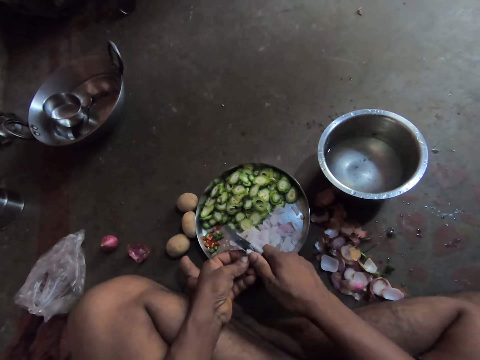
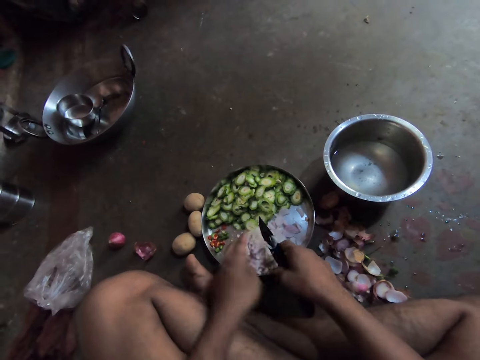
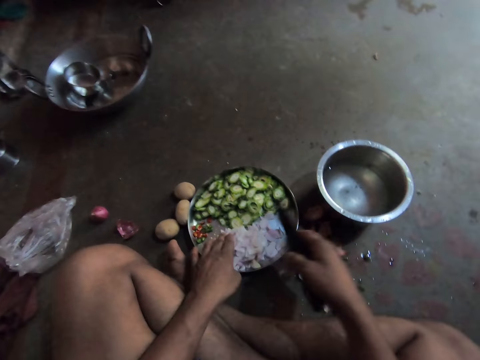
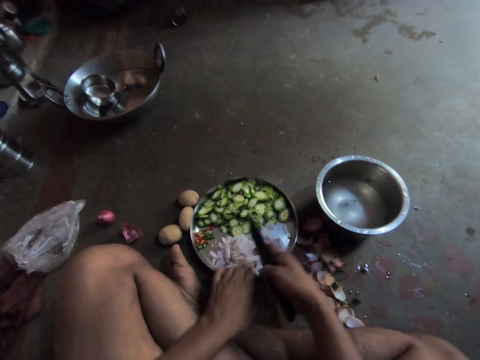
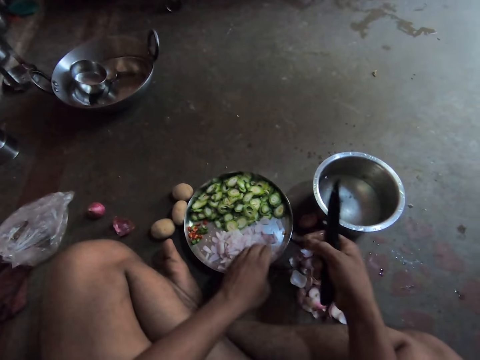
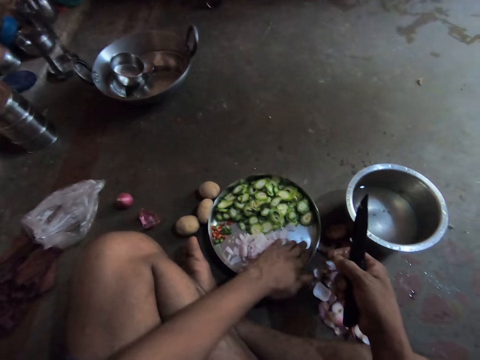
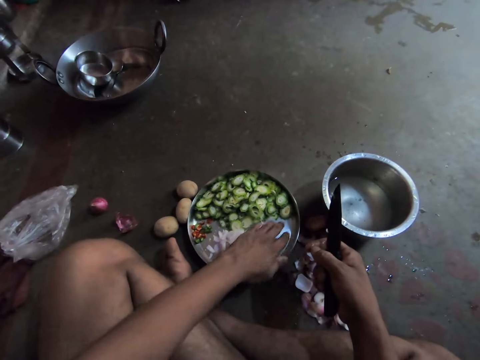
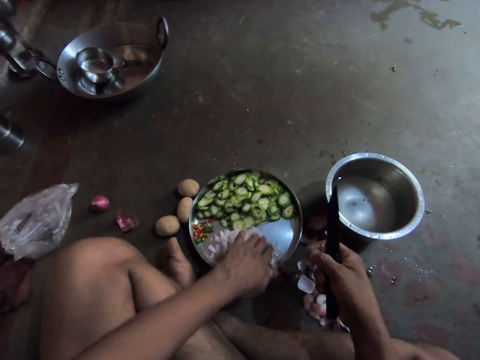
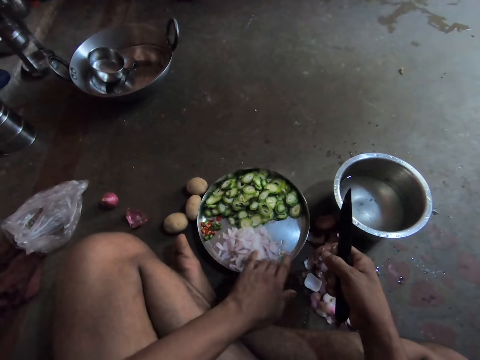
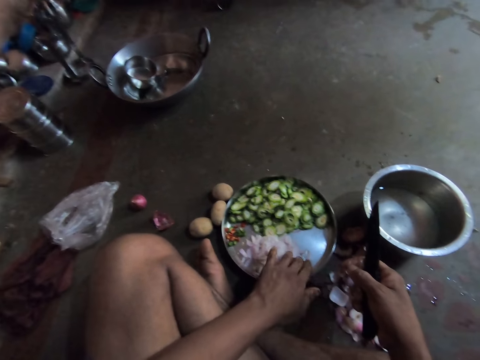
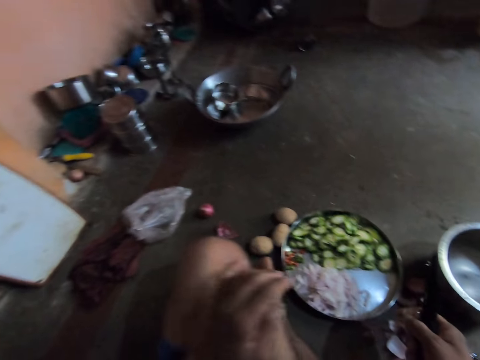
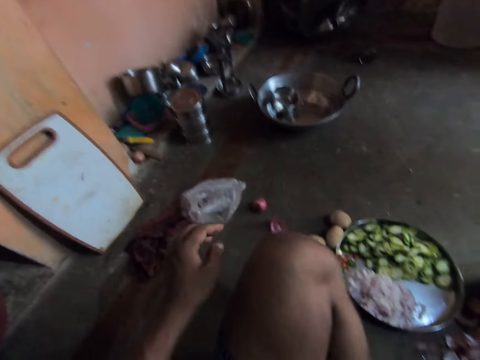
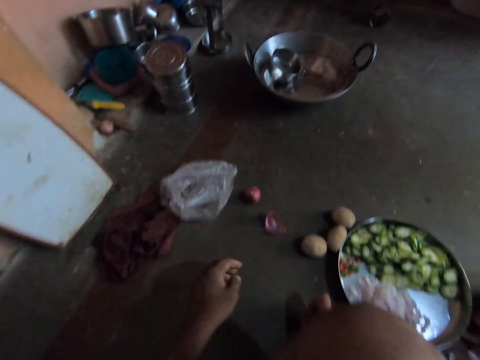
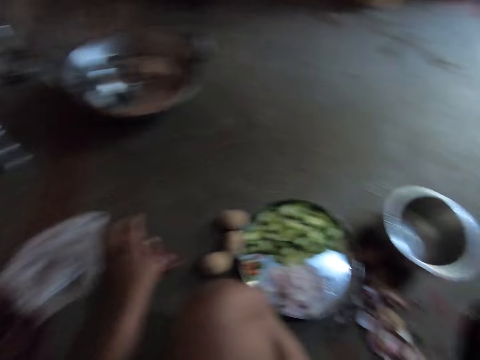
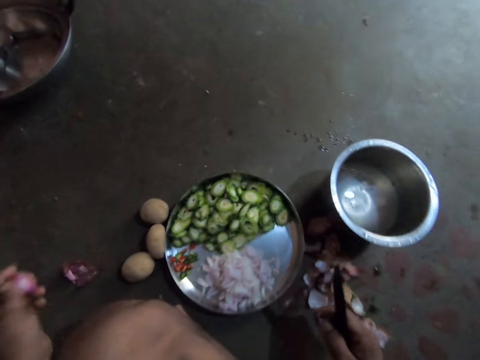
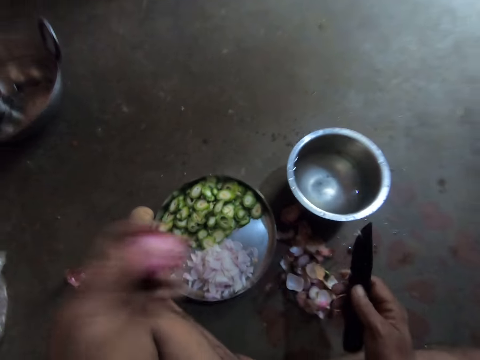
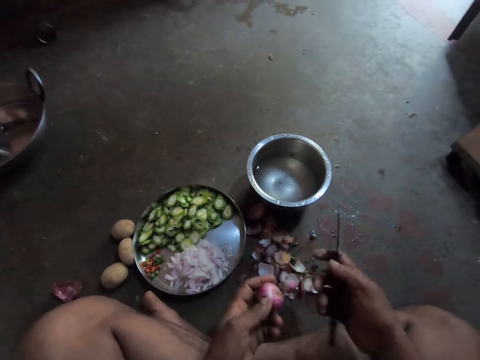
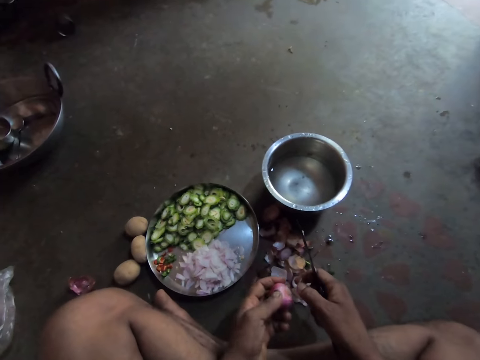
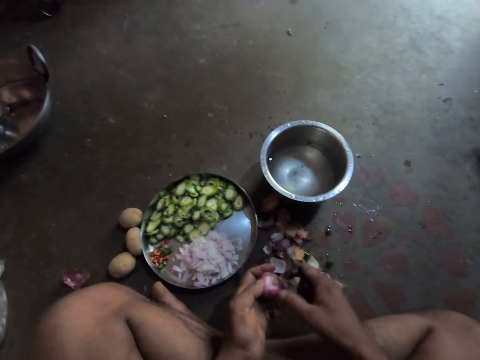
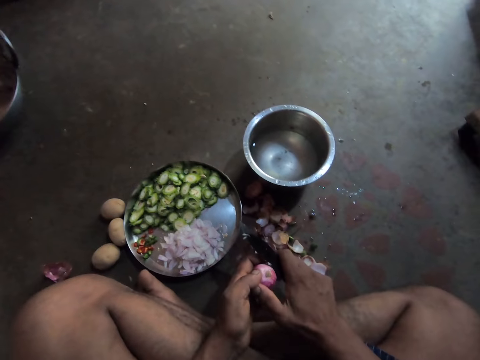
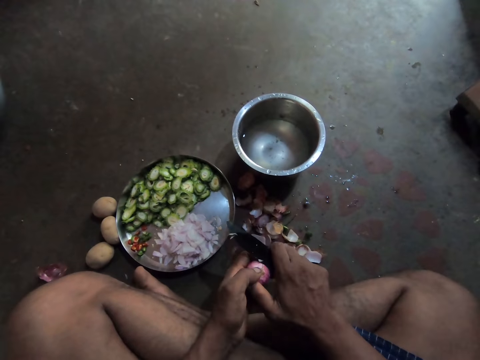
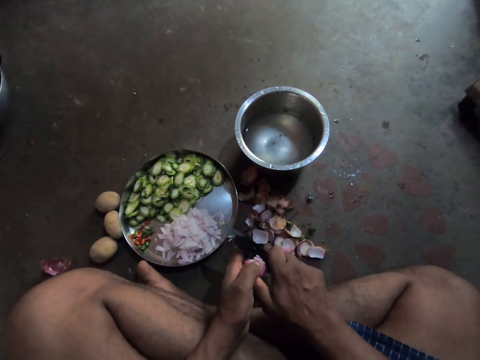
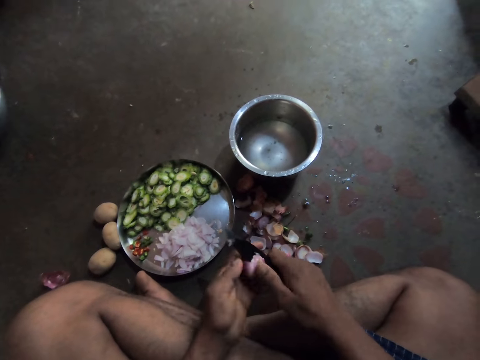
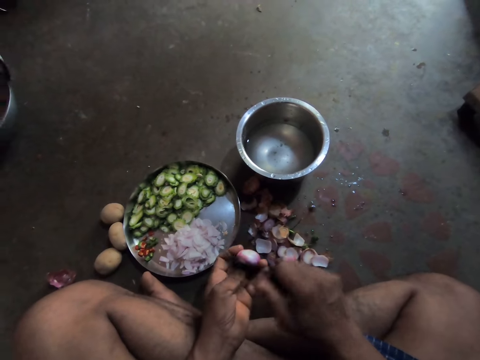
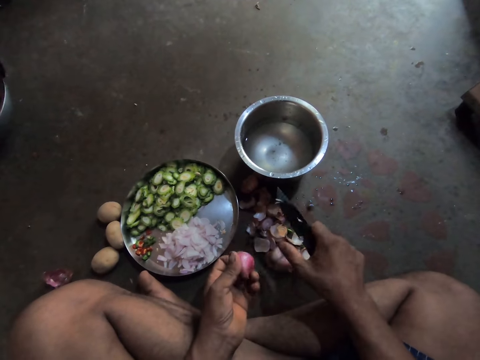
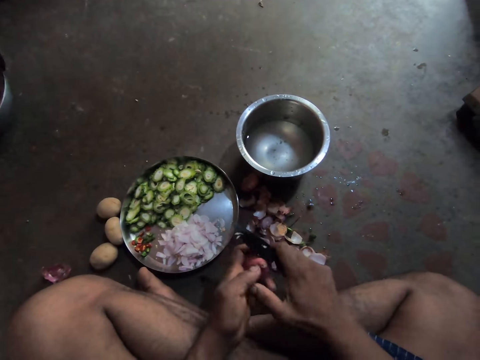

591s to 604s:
The camera wearer gathers onions. They pick up an onion. They peel the onion. They cut the onion.

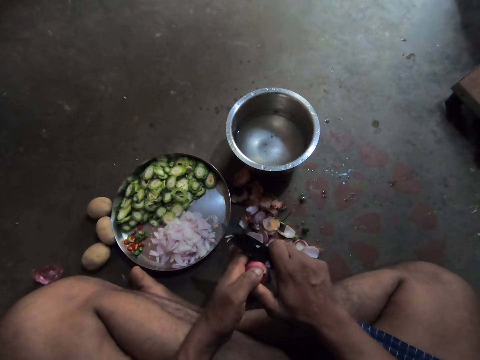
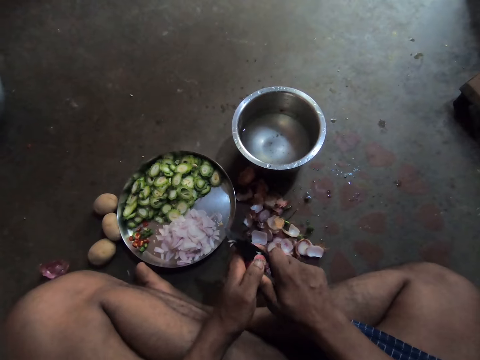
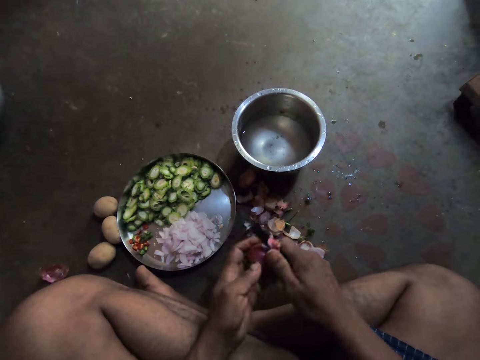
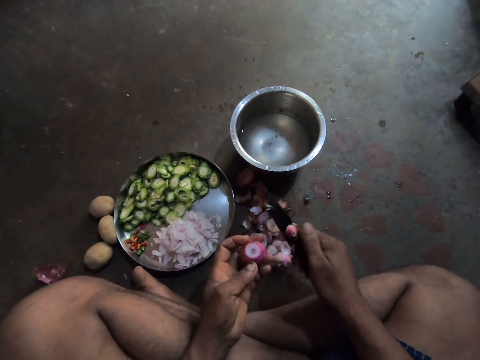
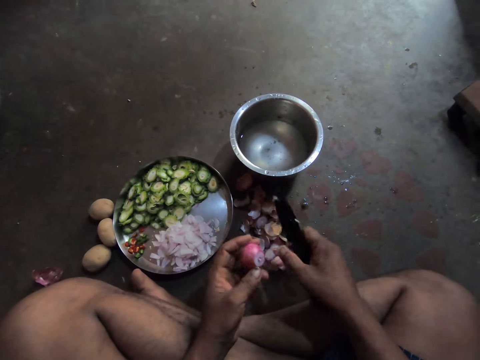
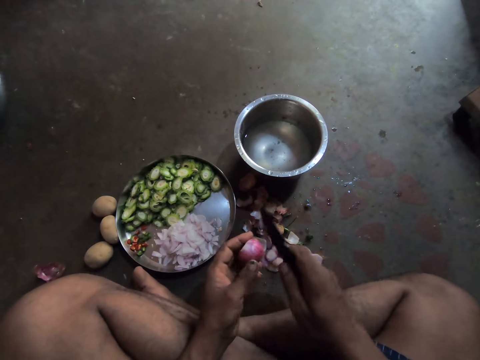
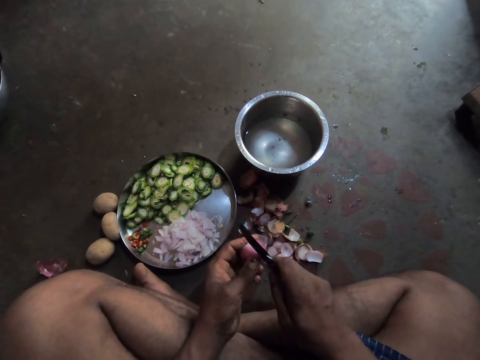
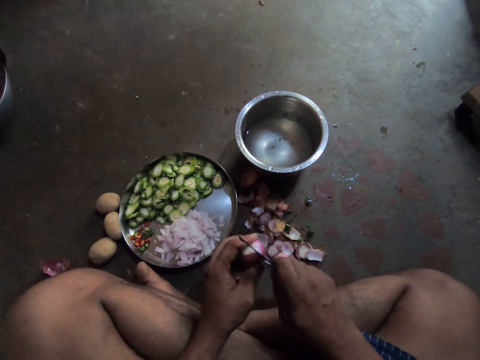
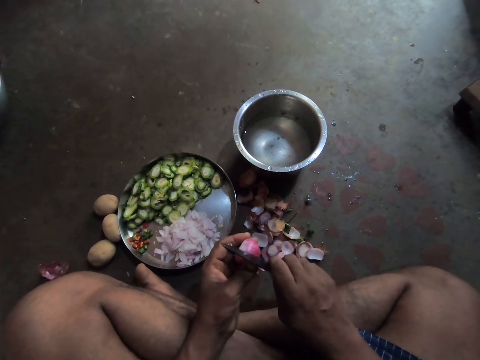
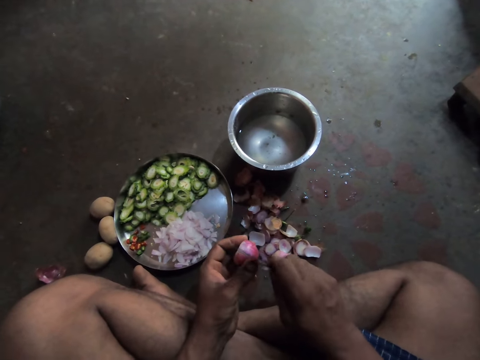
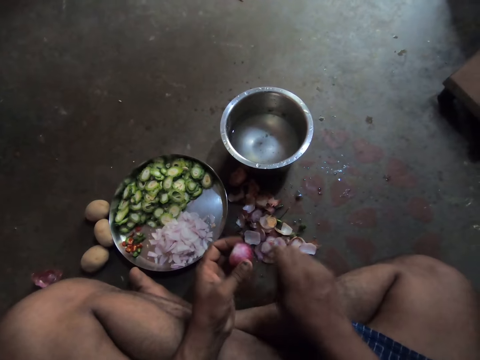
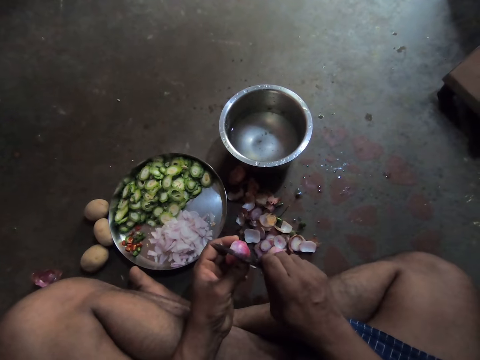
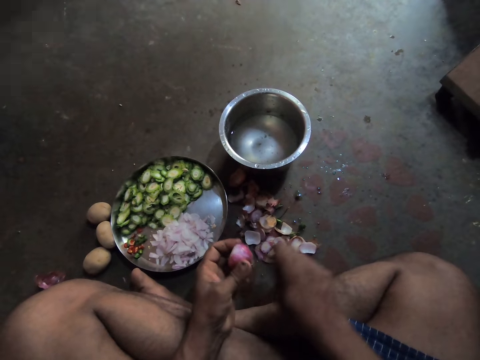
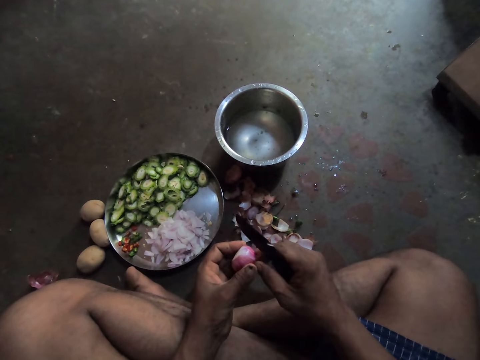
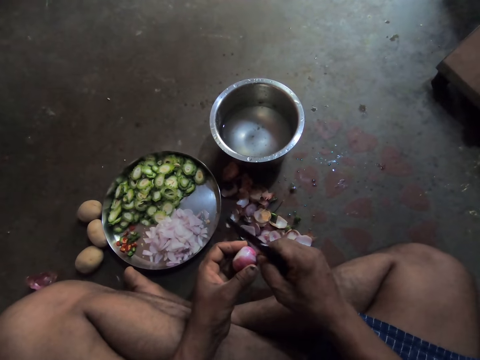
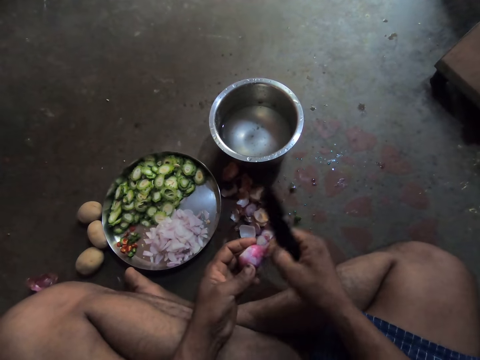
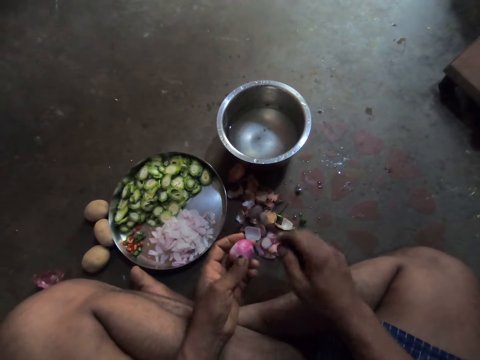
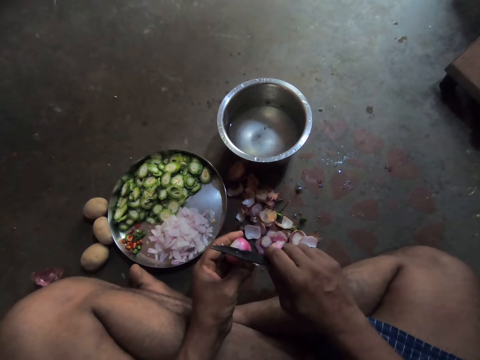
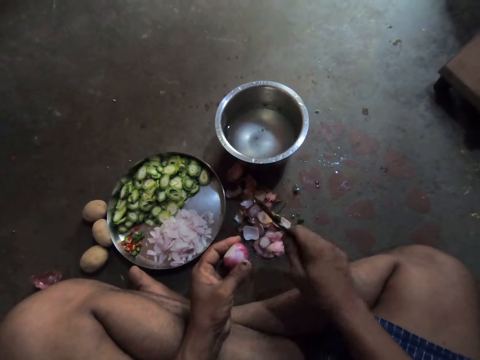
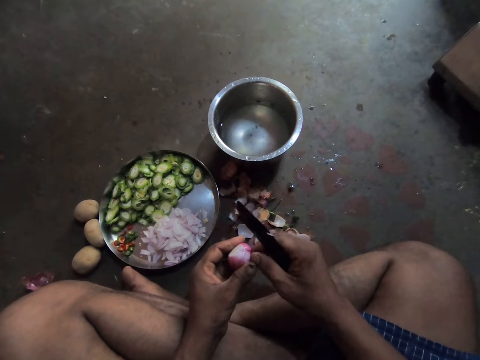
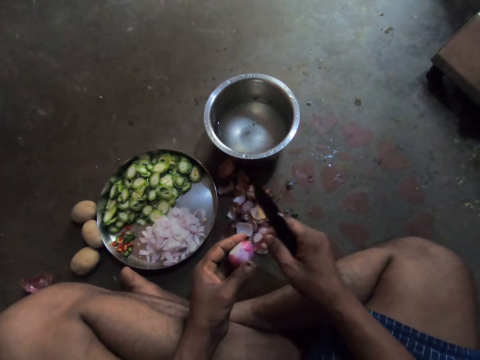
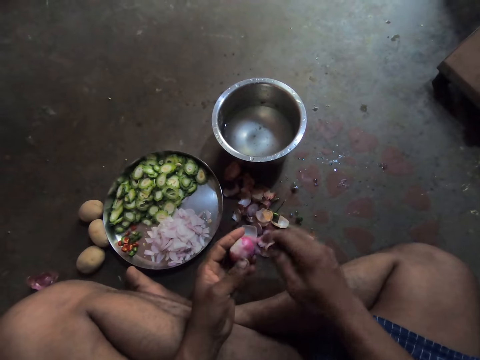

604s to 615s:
The camera wearer cuts the onion. They peel the onion skin.

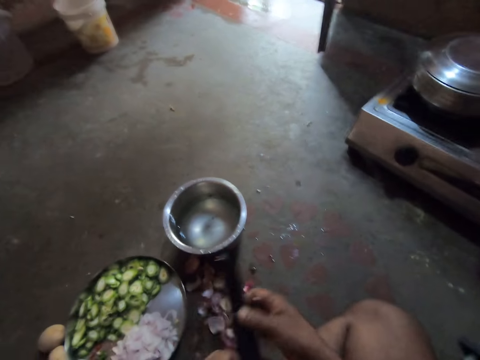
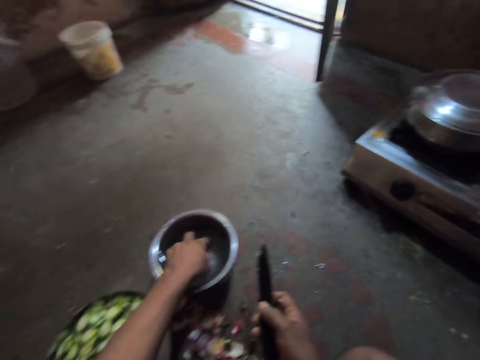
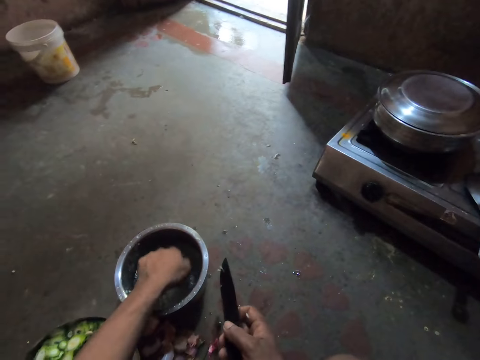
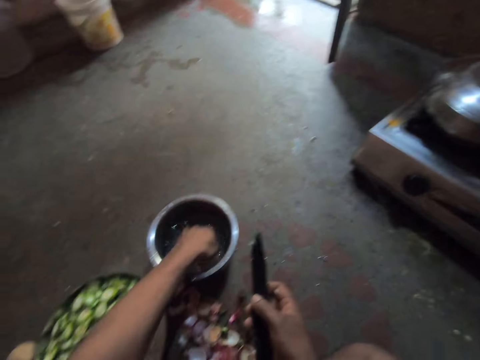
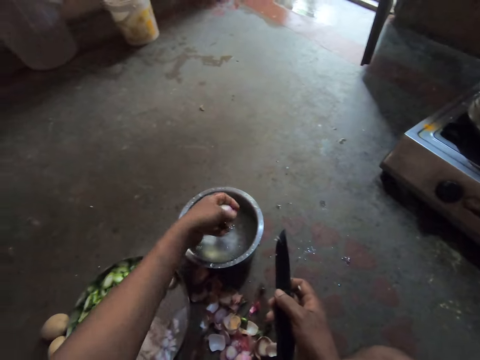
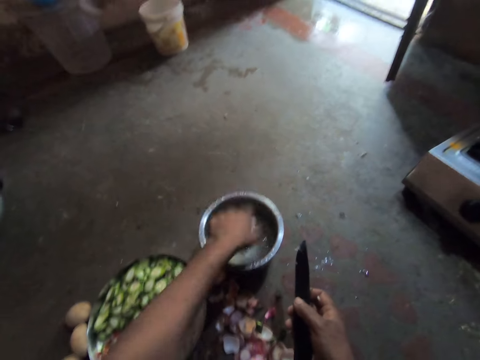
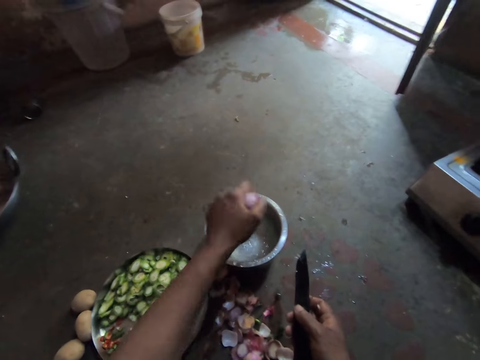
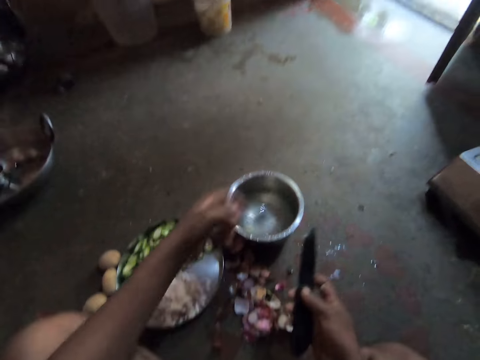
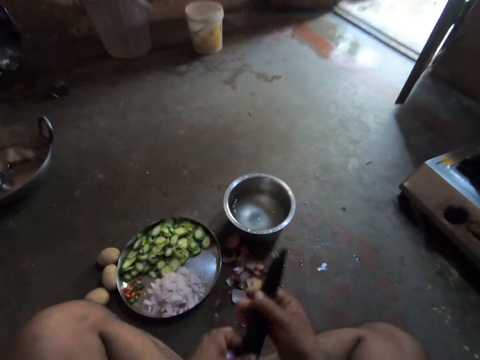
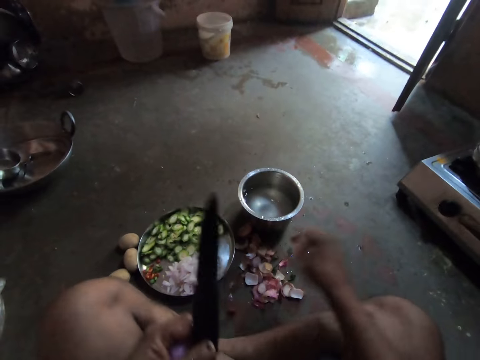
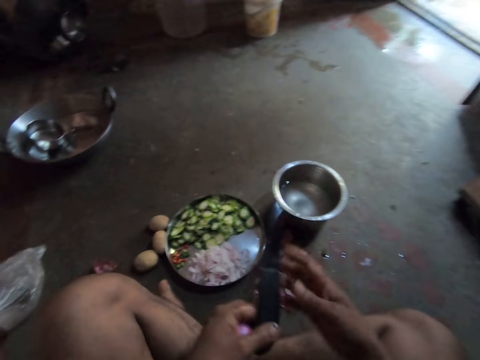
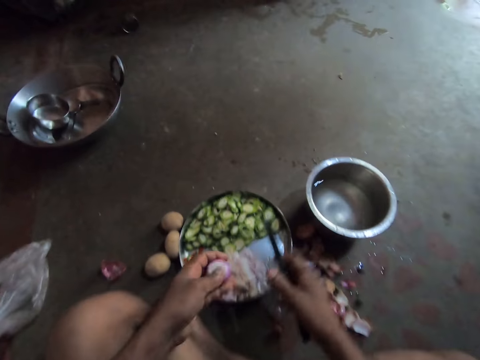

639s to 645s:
The camera wearer washes the onion.
